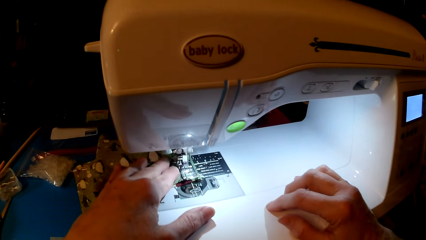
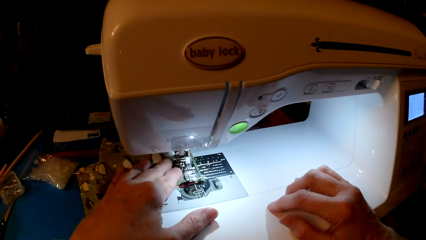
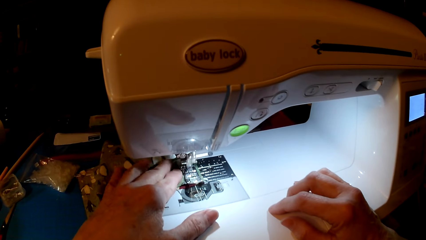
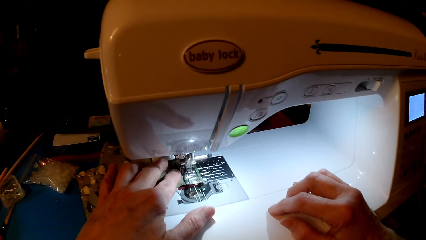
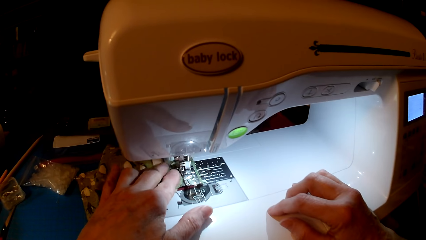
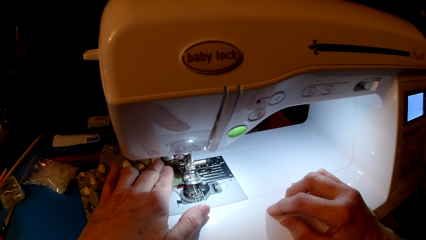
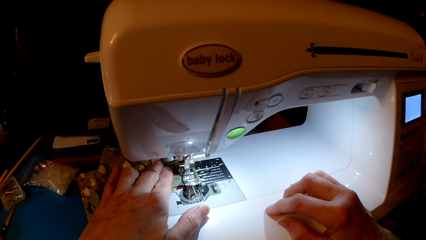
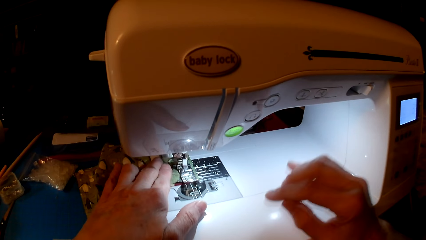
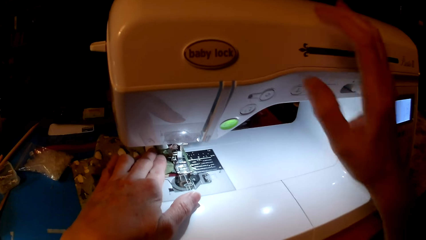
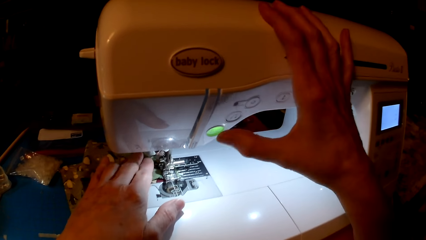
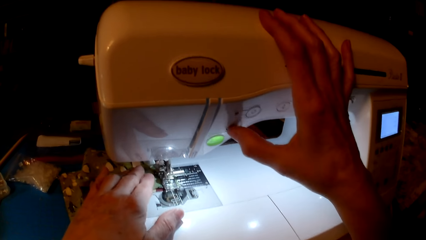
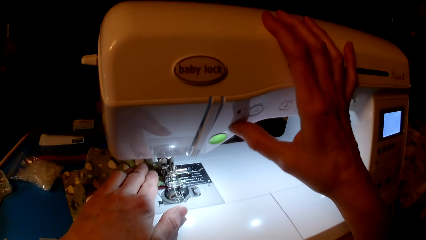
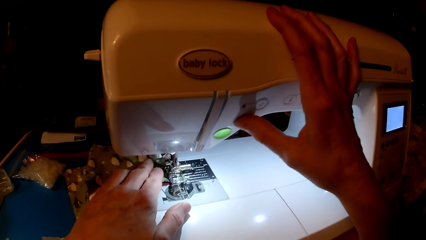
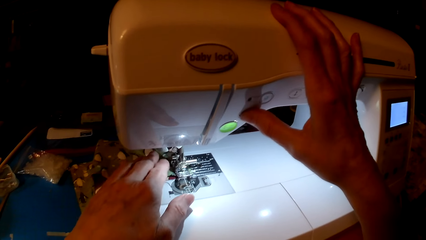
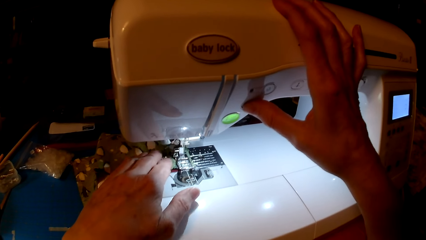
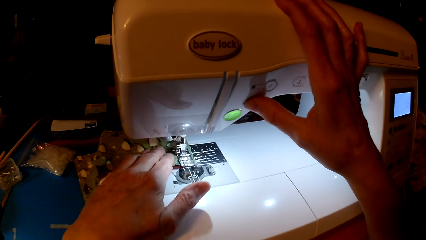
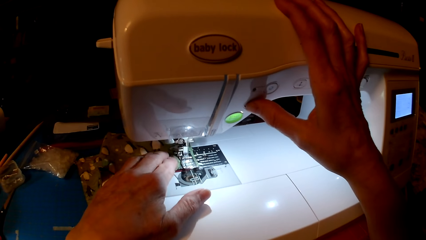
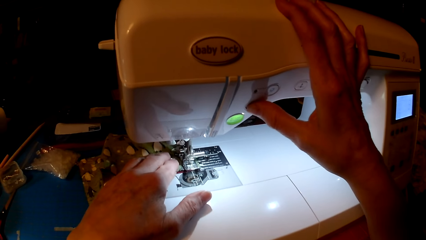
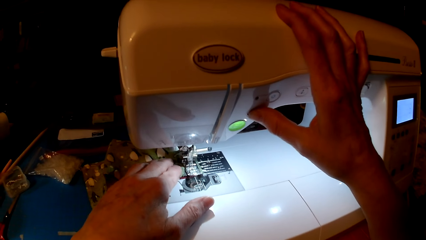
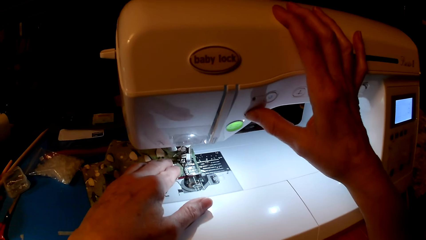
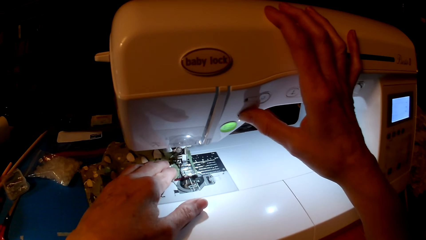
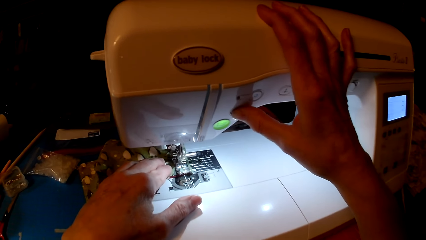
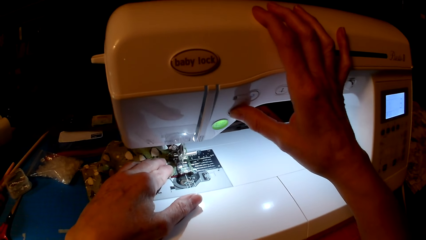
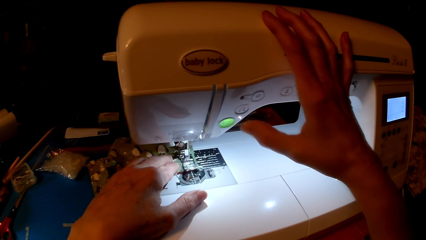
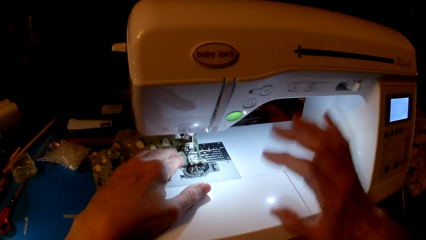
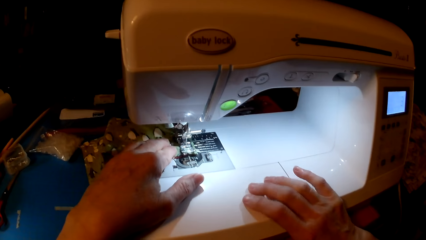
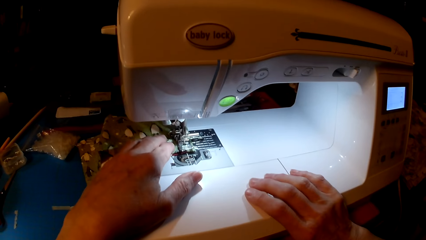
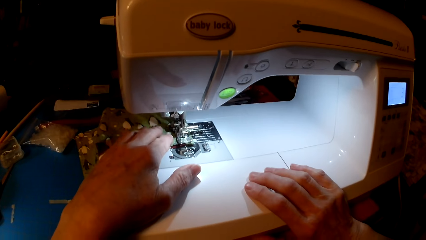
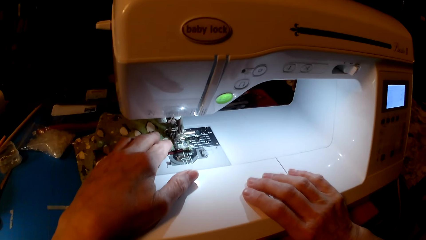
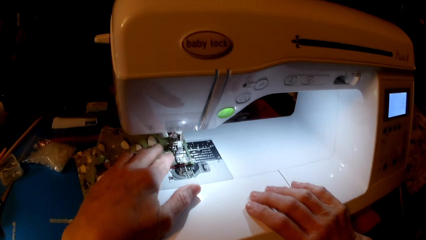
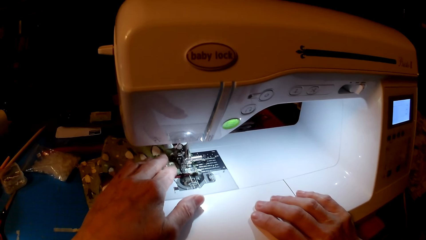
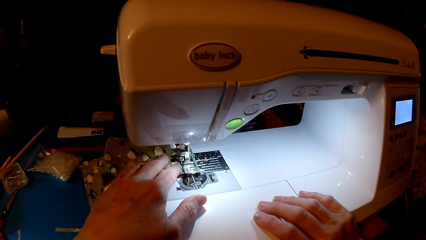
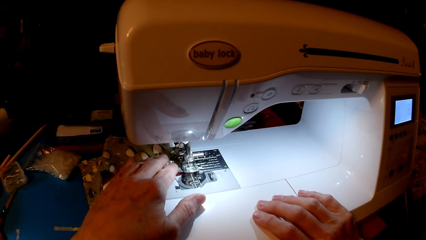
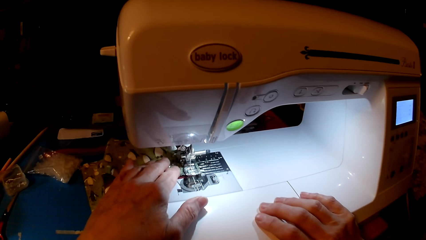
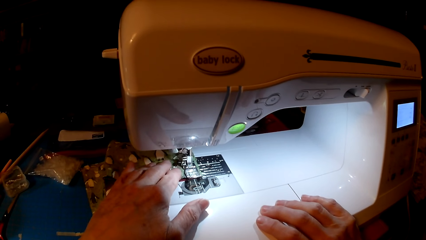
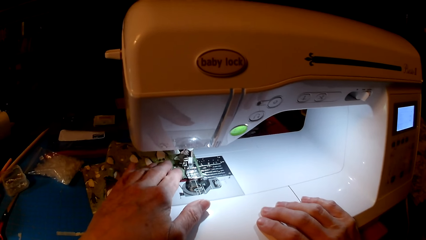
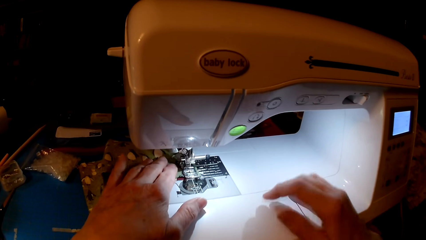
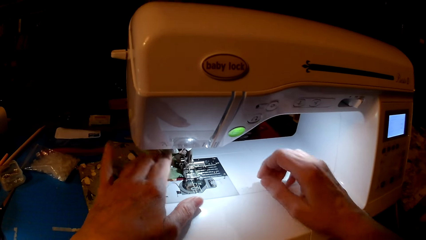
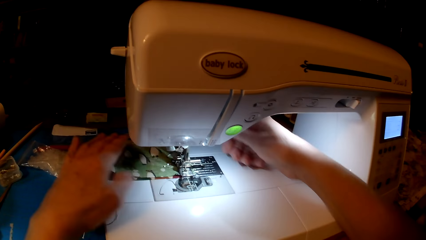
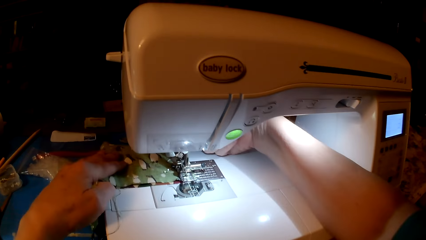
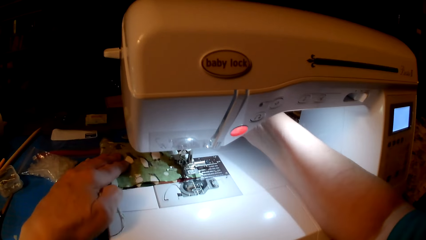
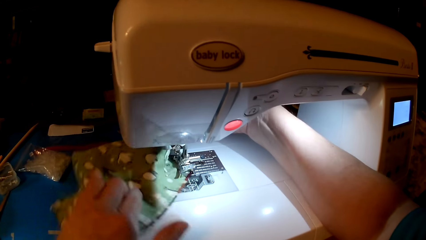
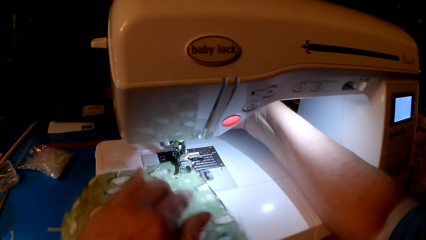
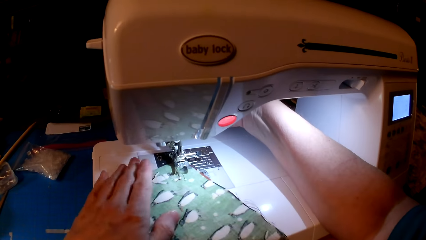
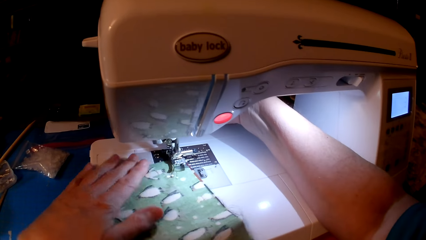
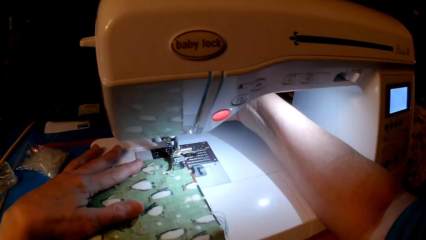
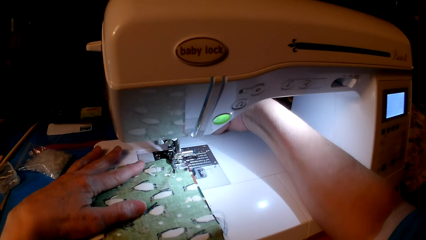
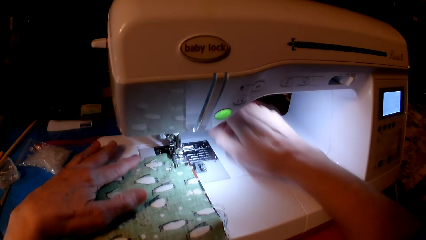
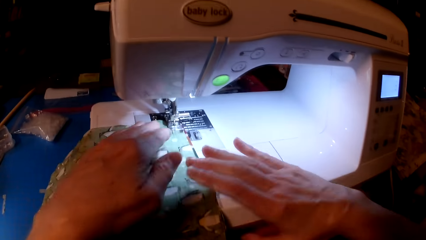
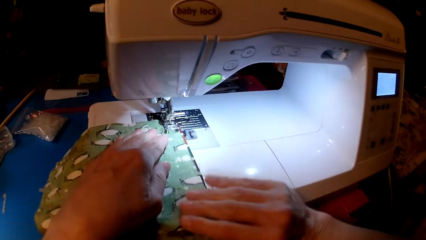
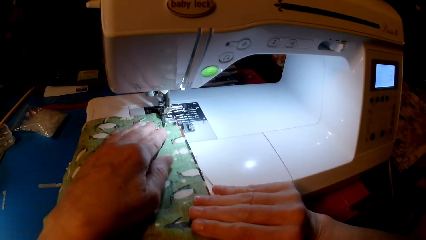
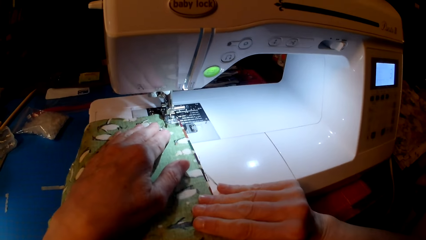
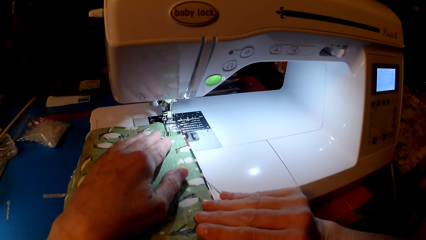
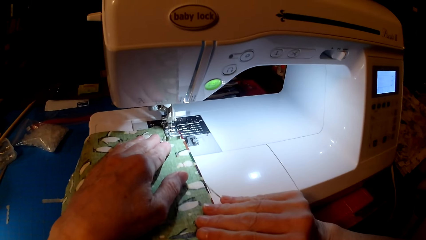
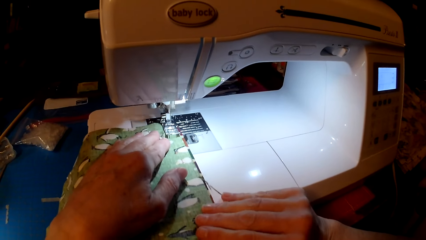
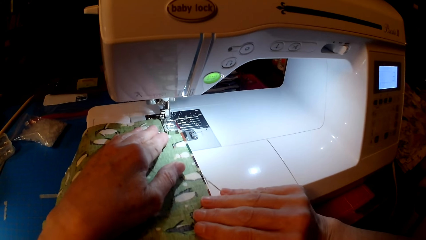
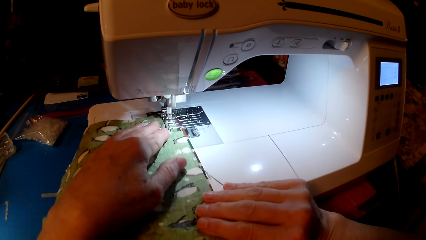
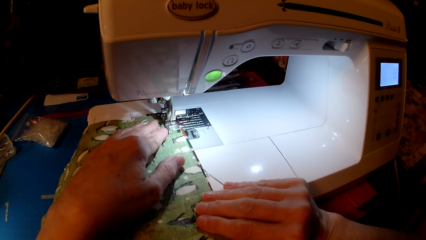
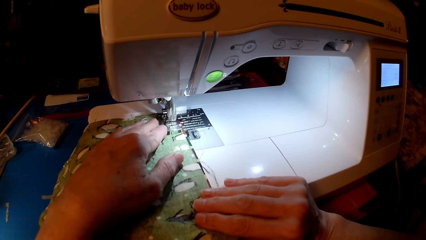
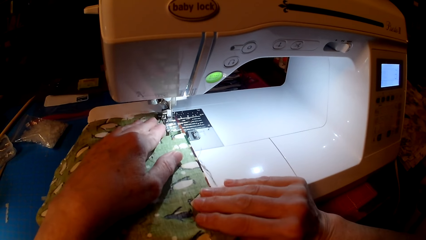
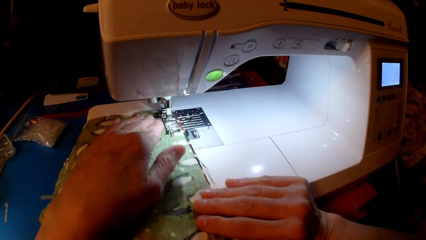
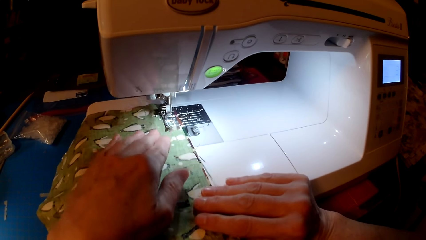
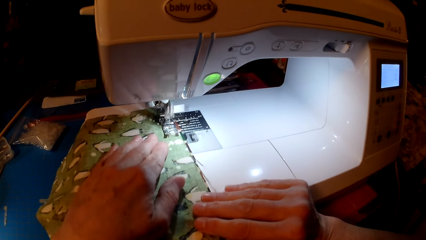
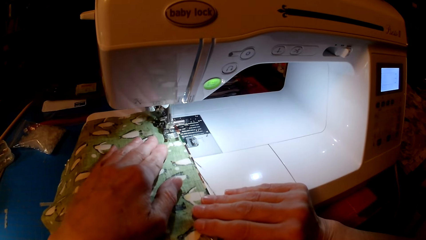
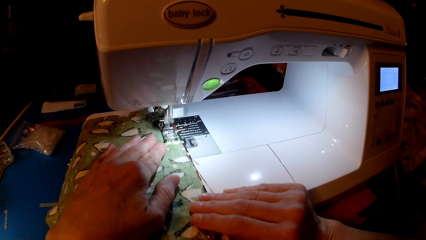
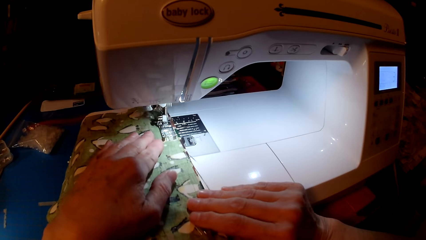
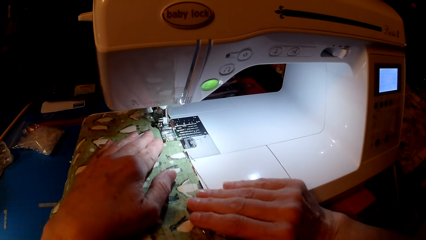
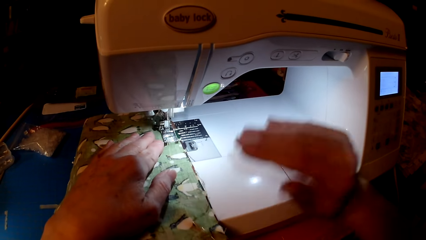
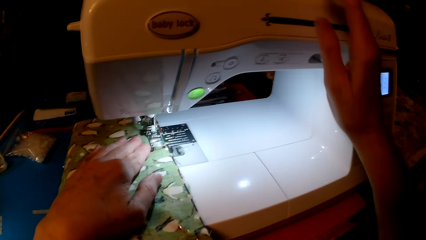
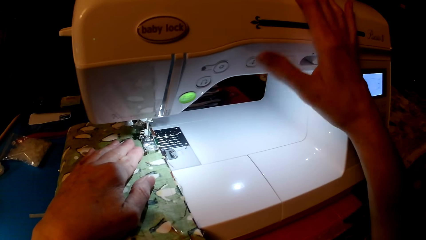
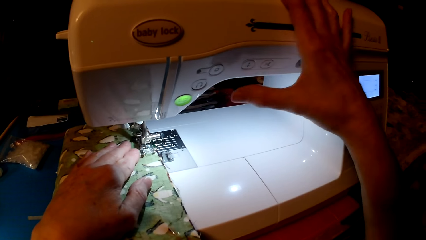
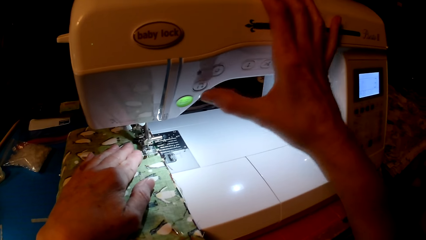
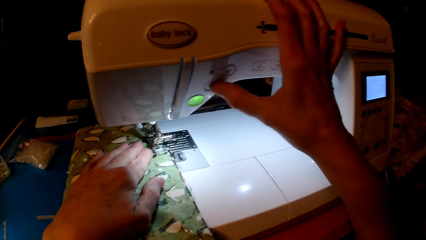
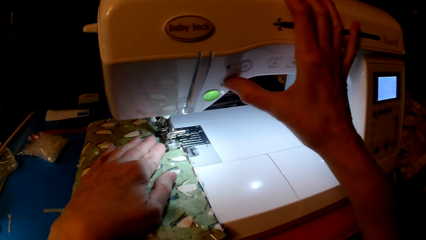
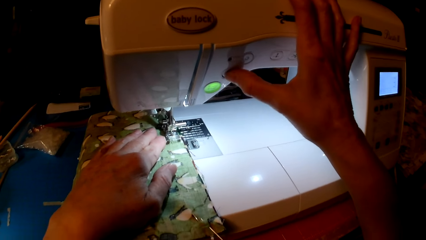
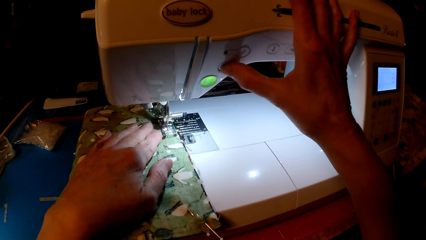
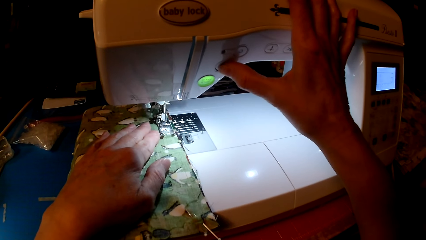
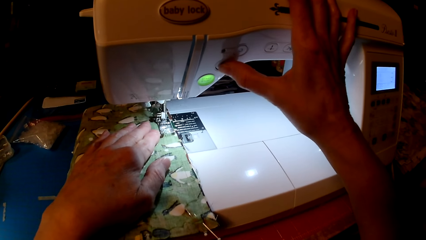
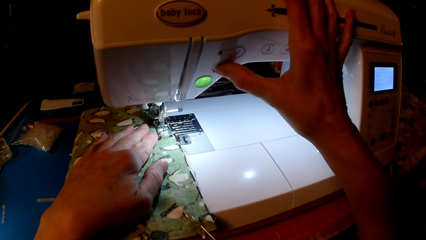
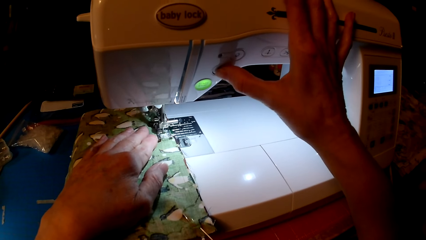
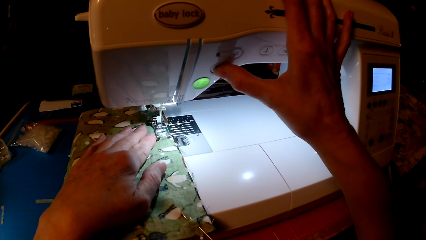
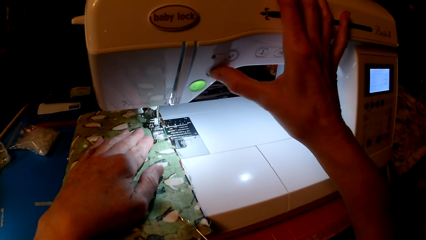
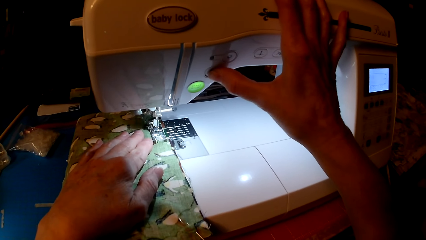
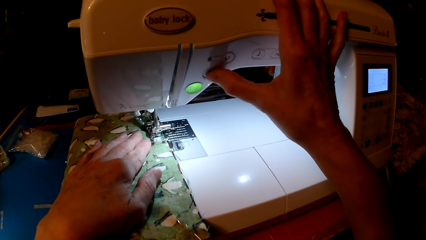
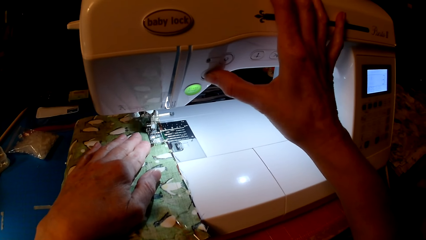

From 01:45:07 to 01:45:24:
The camera wearer presses the sewing machine. They look at the cloth. They turn the cloth. They sew the cloth. They press the sewing machine.
